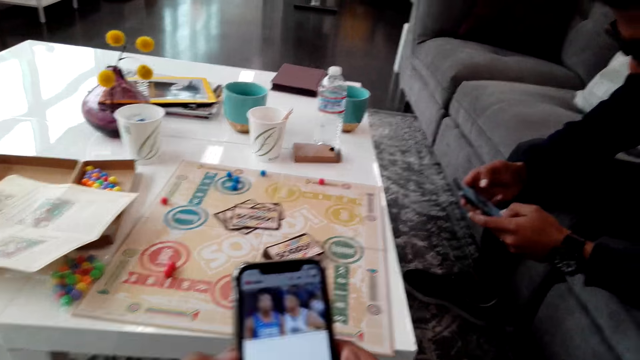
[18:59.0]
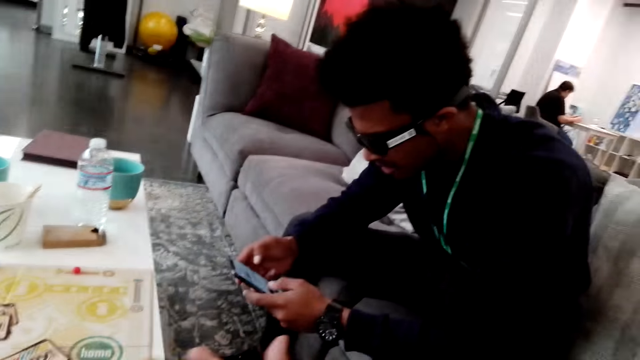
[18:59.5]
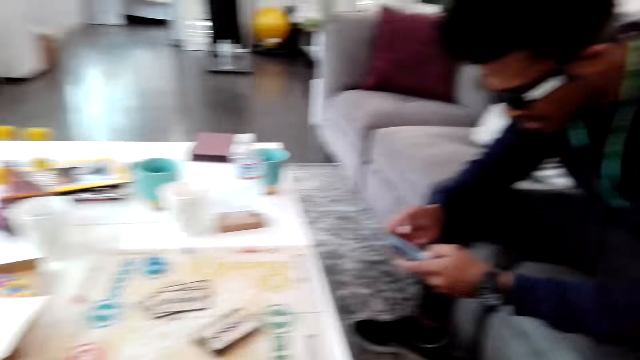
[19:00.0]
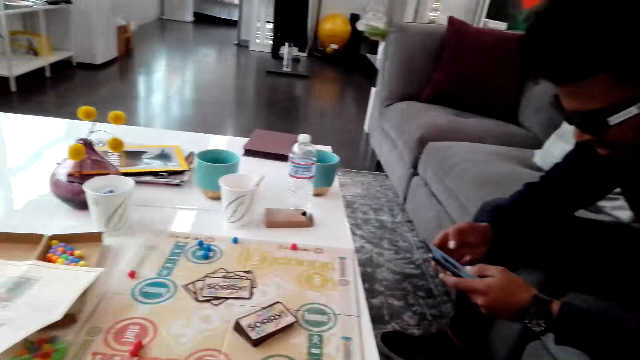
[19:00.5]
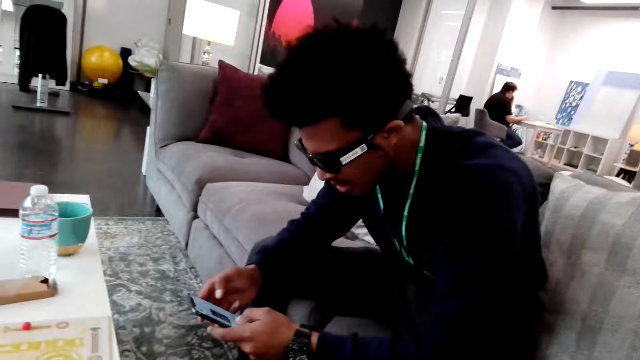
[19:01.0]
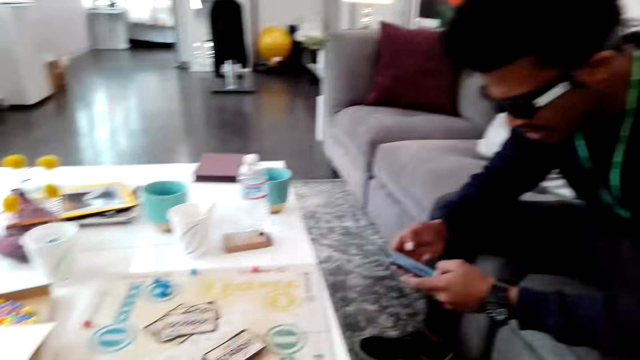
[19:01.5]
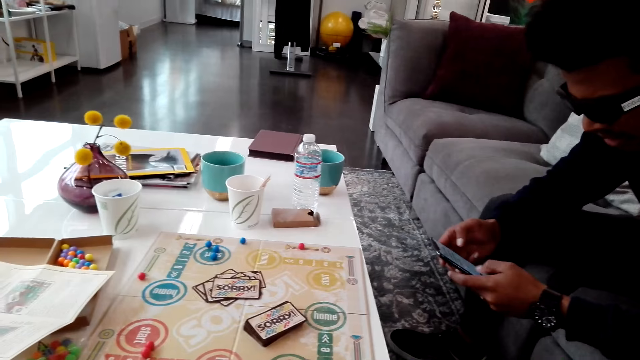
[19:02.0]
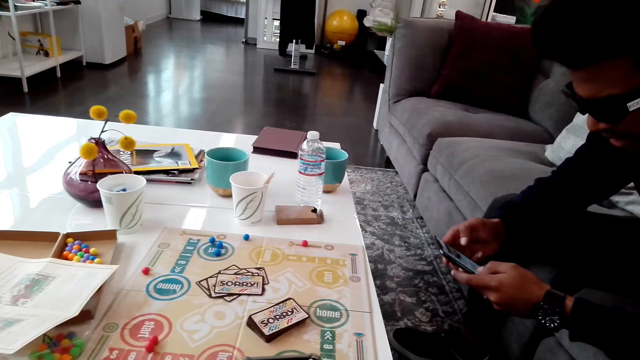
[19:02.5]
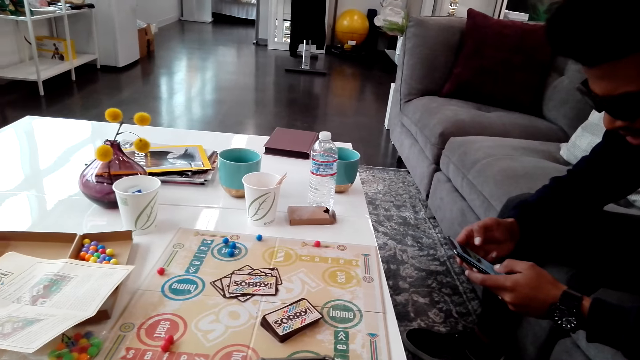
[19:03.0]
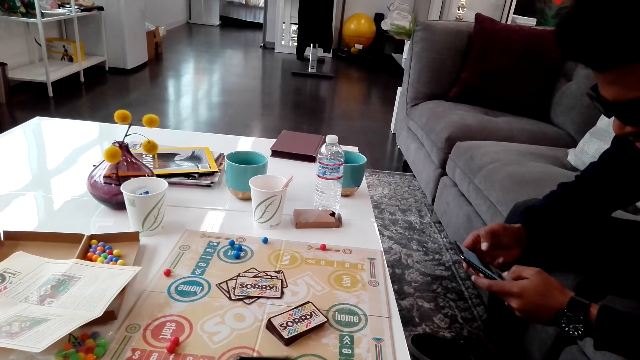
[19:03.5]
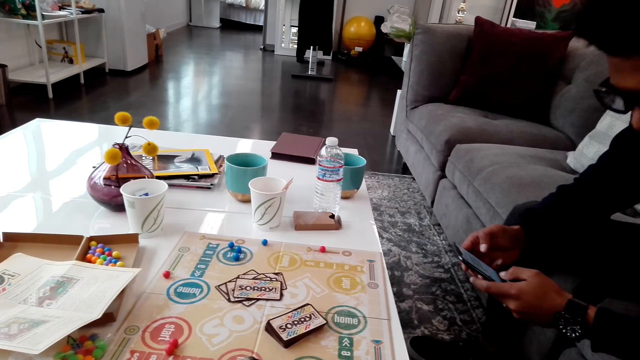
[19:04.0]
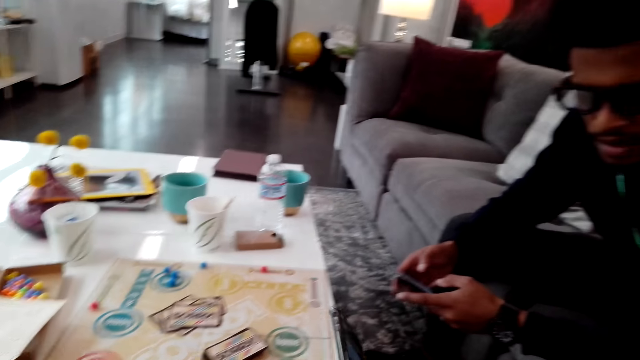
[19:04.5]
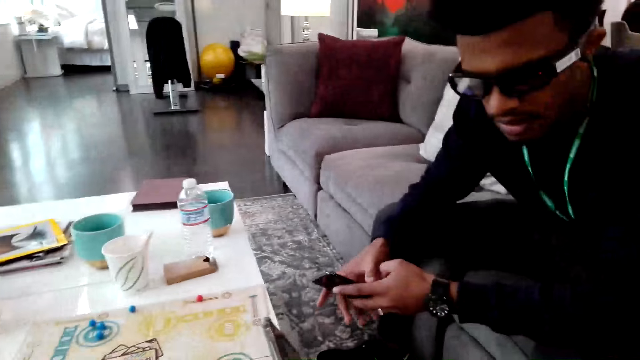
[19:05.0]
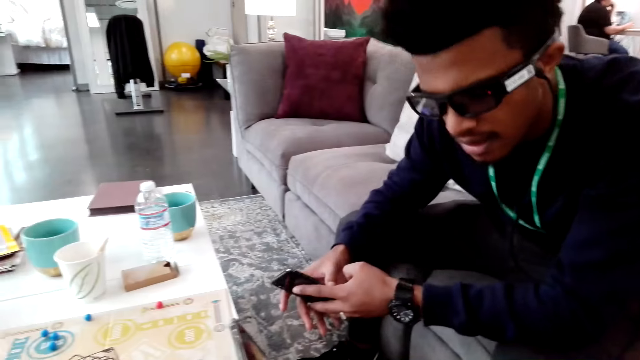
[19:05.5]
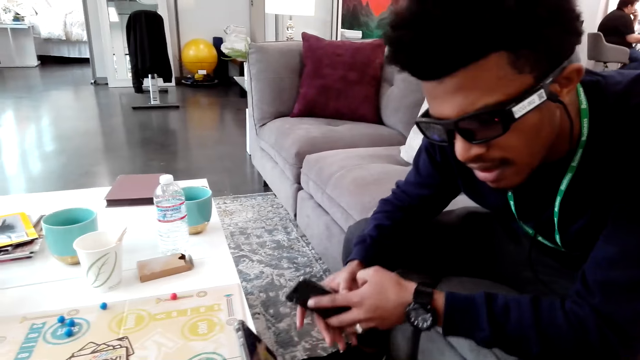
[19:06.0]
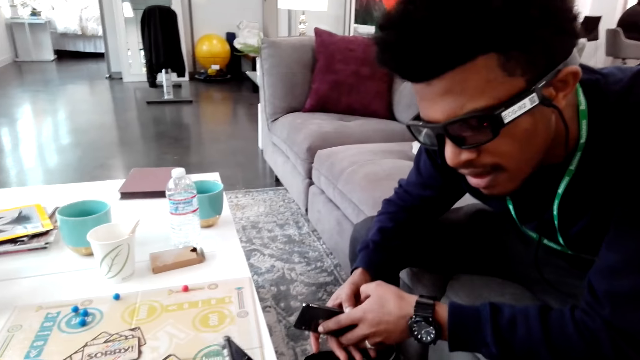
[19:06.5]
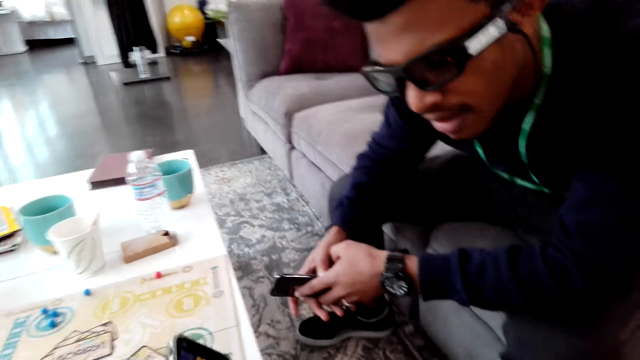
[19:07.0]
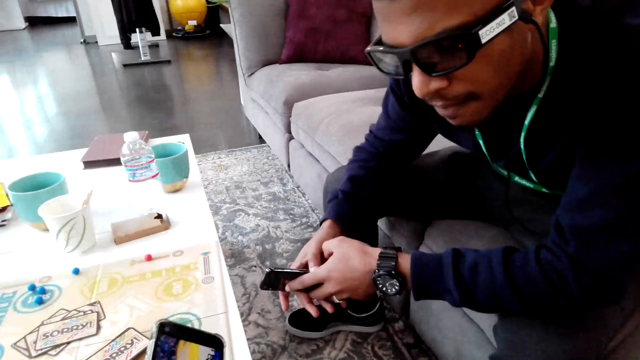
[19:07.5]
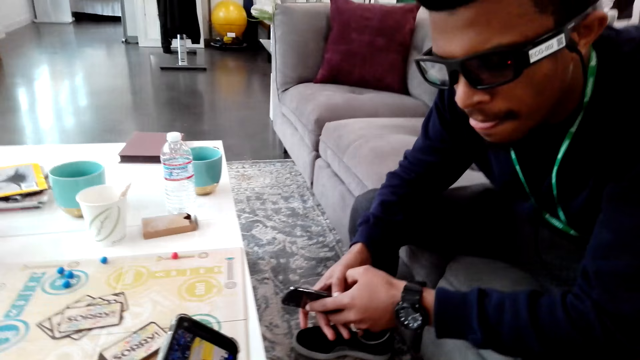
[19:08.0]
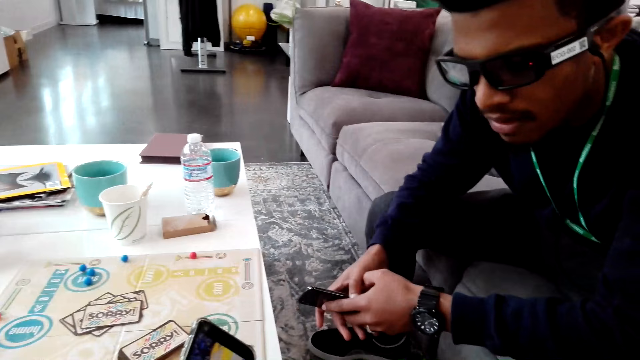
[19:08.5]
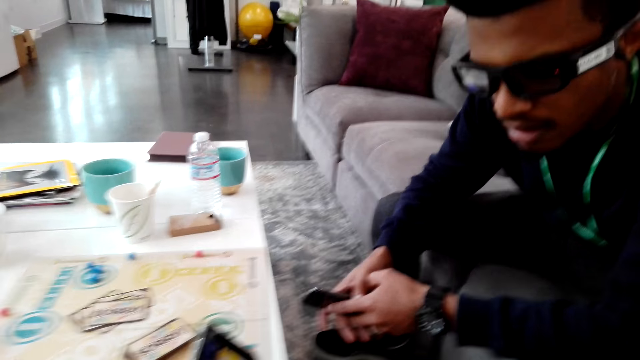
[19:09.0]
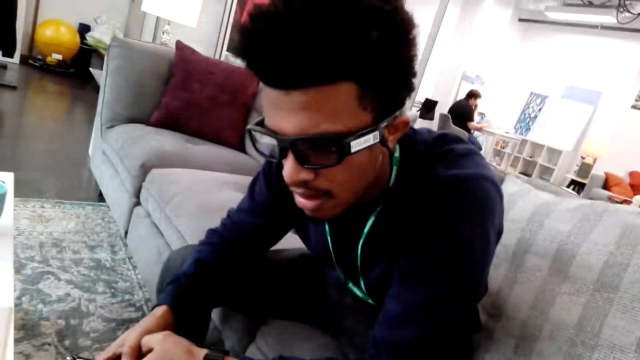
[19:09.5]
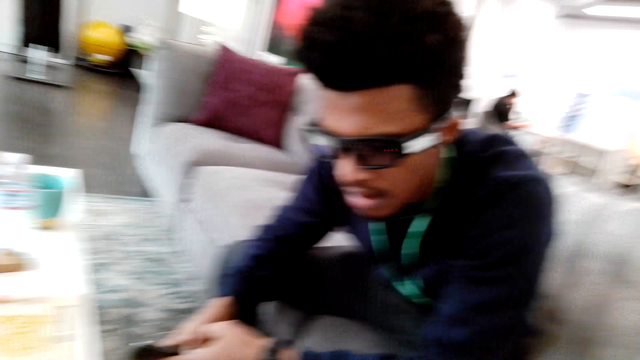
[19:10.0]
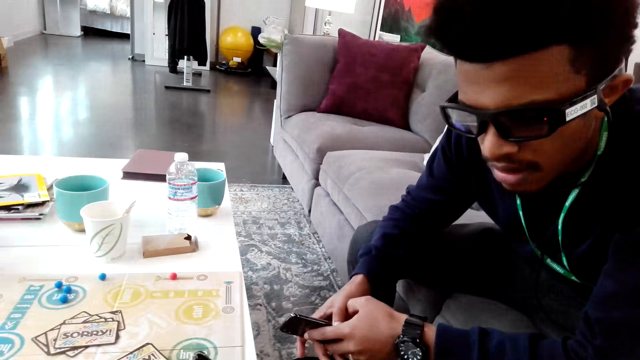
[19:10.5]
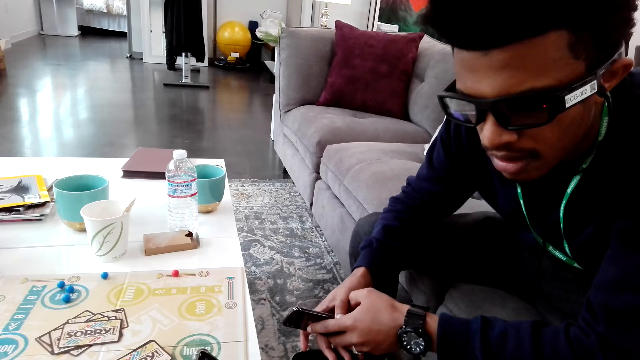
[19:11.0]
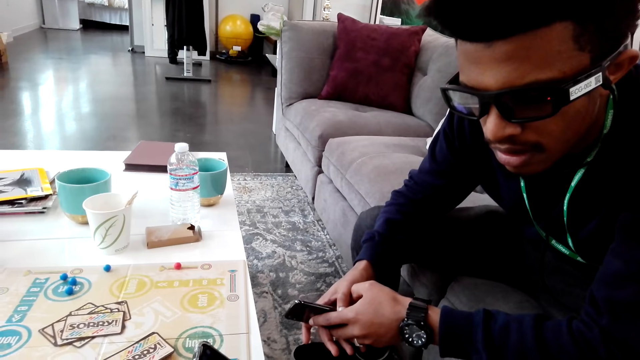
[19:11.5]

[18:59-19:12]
A man scrolls a phone and uses the phone. The camera wearer shows a phone to the man. The man looks at the phone.

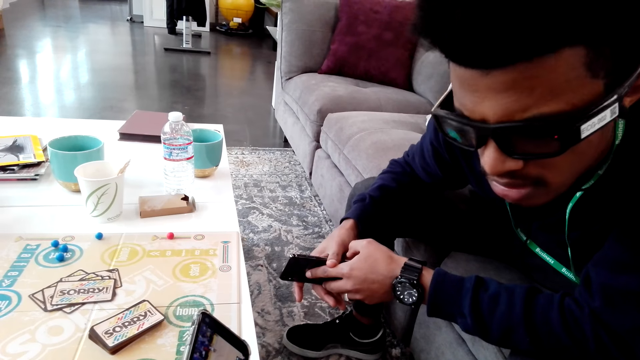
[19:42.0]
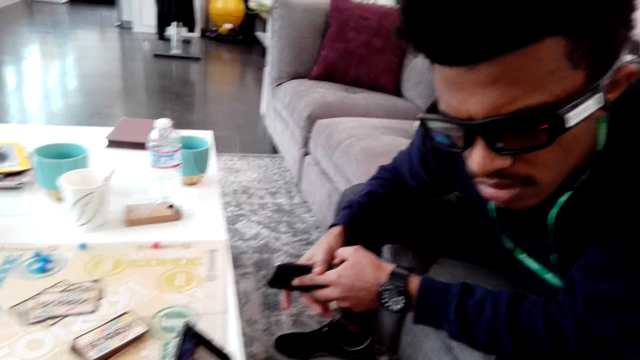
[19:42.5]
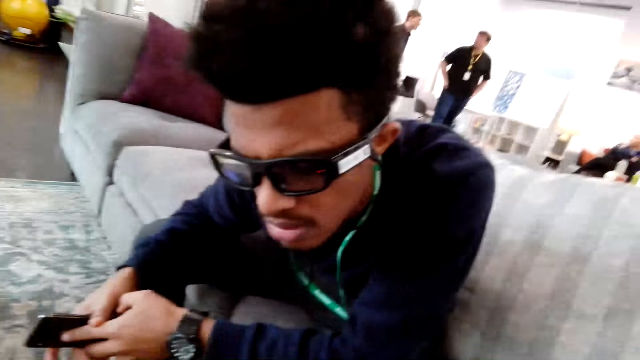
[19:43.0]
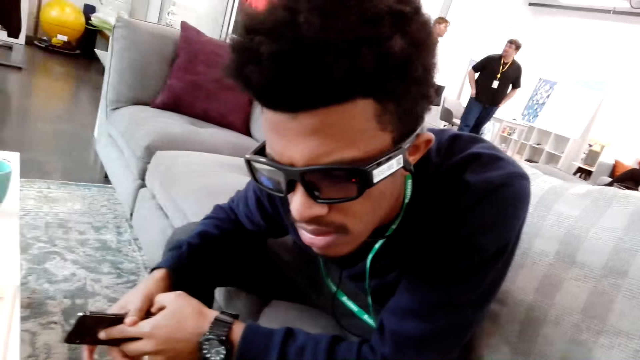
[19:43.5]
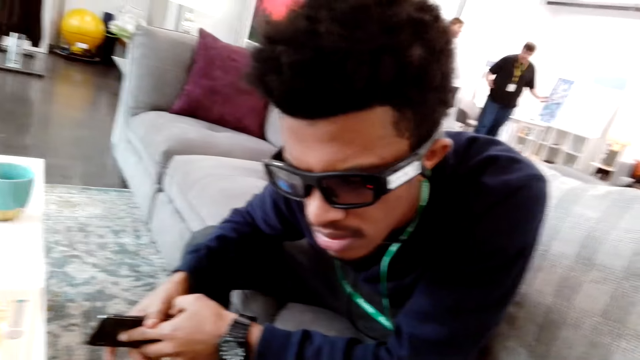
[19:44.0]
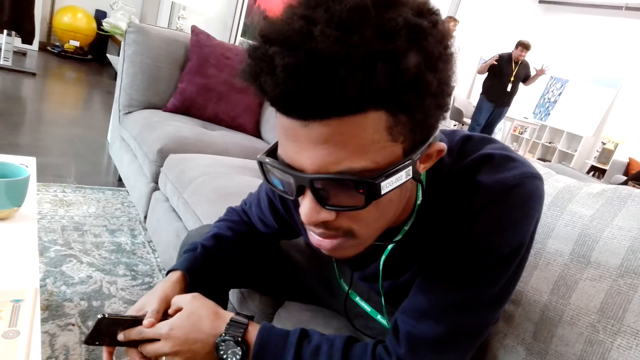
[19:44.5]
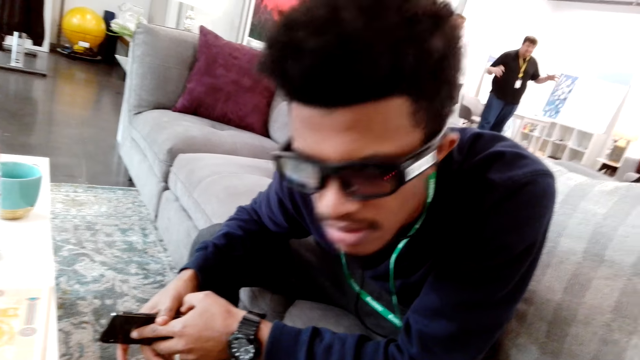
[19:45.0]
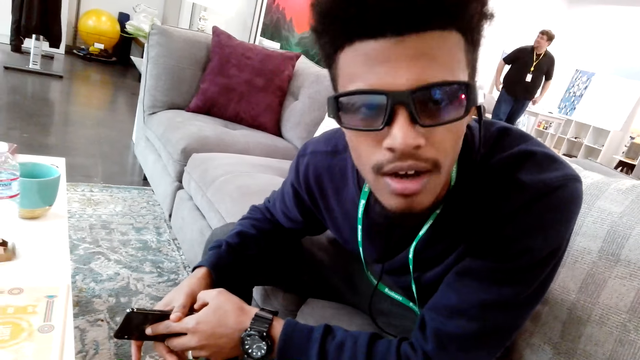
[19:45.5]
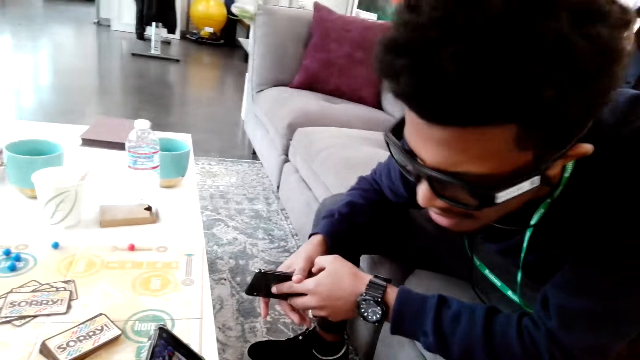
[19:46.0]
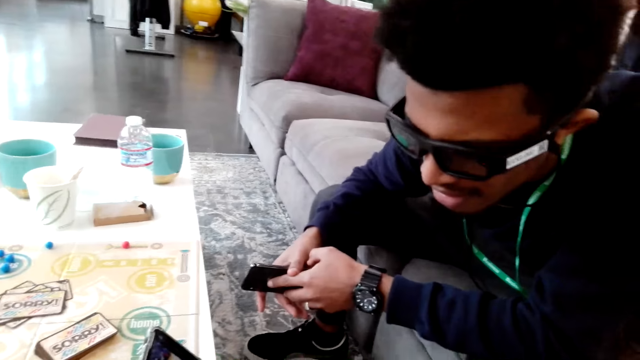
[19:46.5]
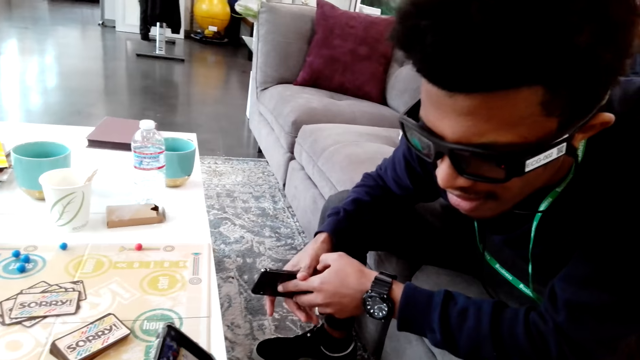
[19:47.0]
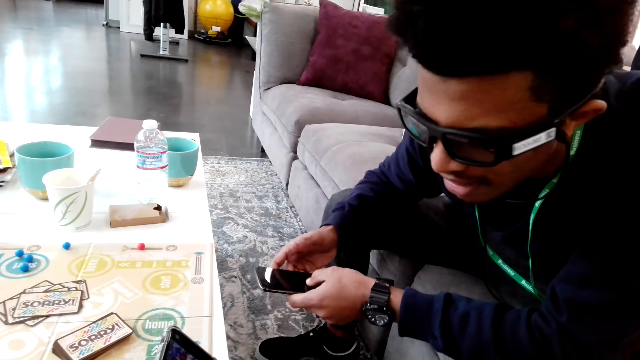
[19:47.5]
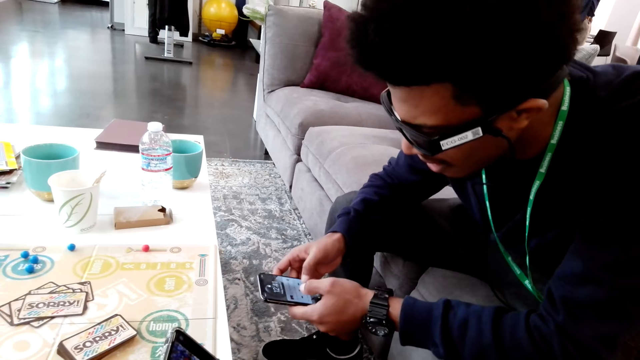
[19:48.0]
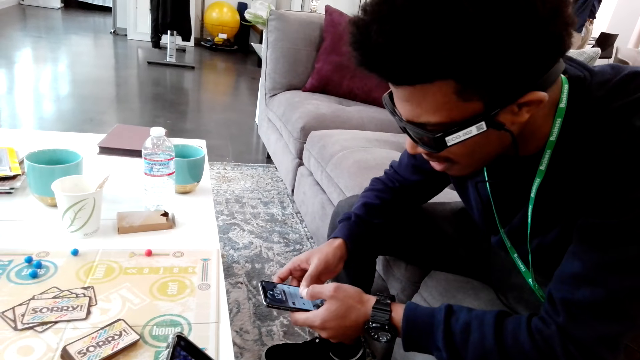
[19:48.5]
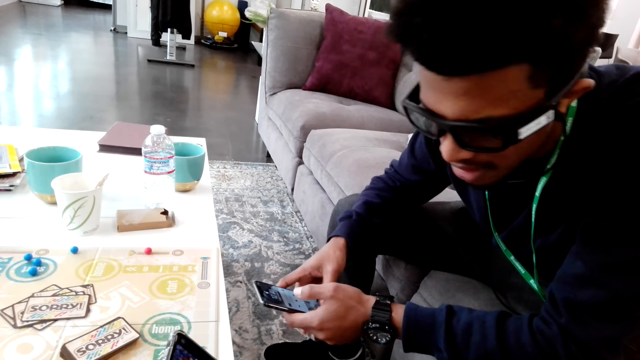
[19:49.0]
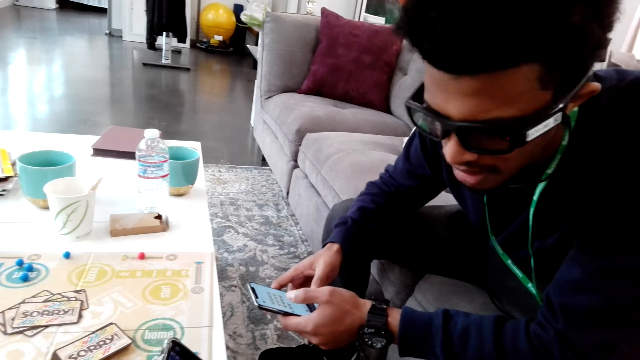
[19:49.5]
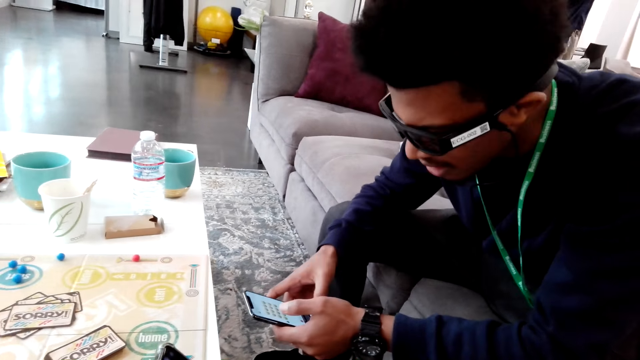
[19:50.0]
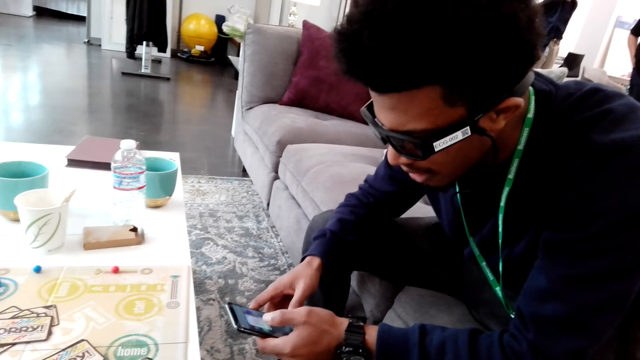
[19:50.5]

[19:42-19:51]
The camera wearer looks at a man. The man scrolls a phone and uses the phone.
